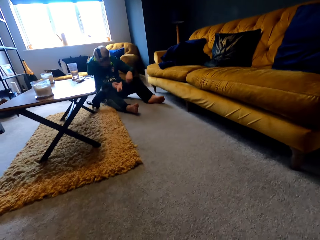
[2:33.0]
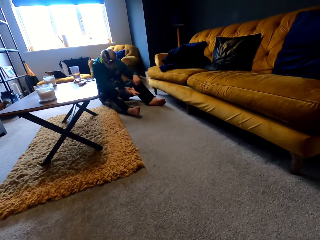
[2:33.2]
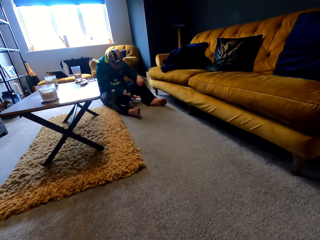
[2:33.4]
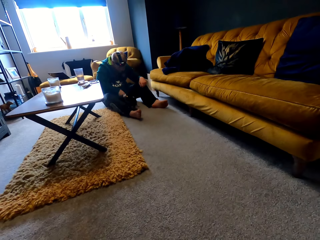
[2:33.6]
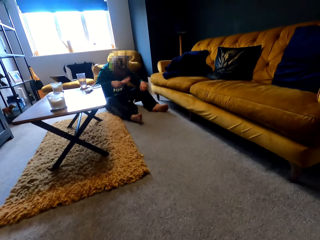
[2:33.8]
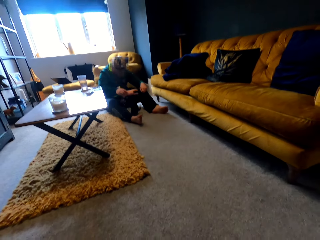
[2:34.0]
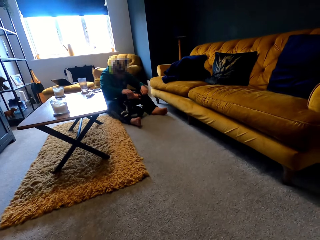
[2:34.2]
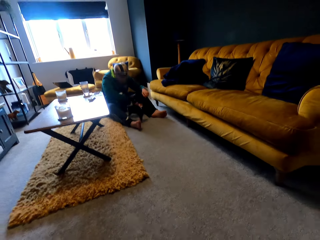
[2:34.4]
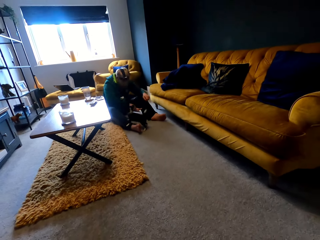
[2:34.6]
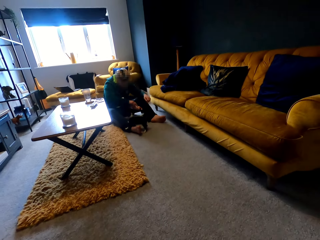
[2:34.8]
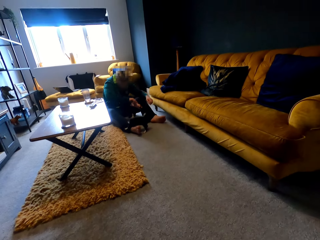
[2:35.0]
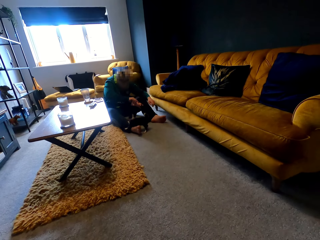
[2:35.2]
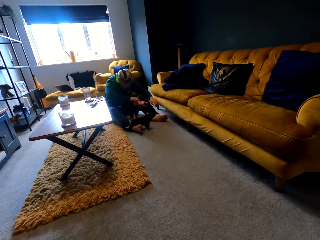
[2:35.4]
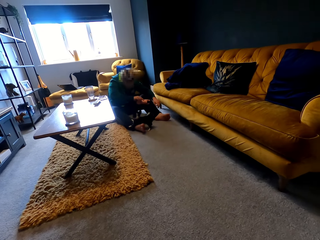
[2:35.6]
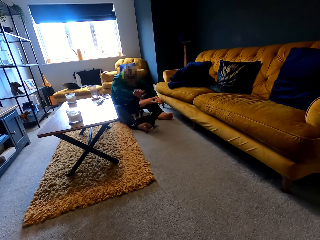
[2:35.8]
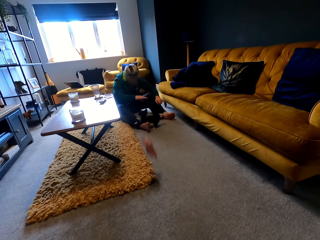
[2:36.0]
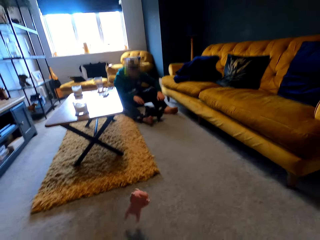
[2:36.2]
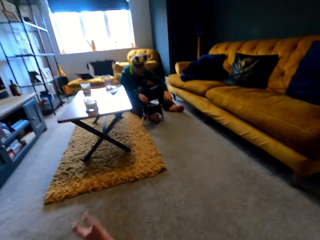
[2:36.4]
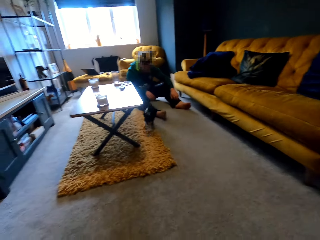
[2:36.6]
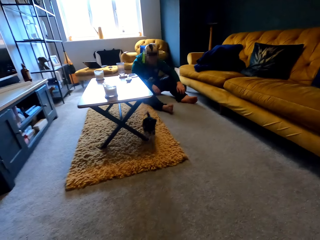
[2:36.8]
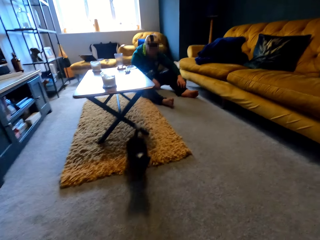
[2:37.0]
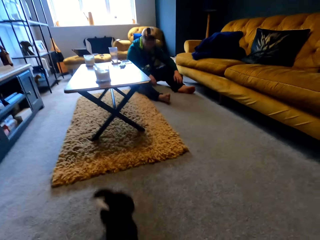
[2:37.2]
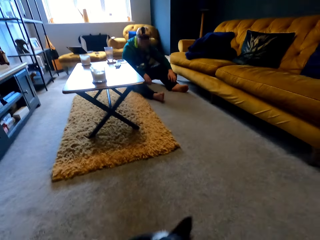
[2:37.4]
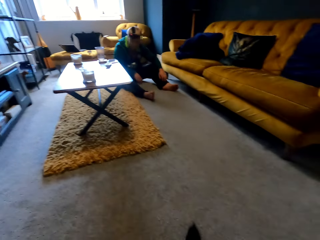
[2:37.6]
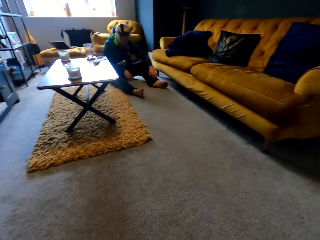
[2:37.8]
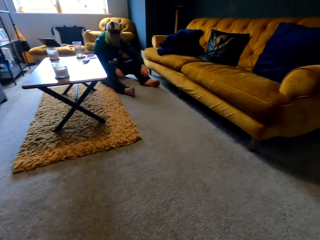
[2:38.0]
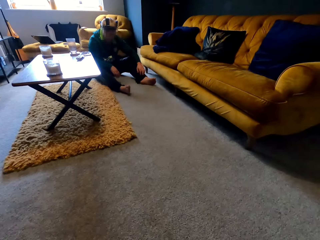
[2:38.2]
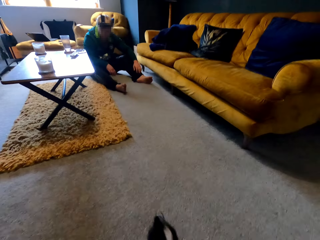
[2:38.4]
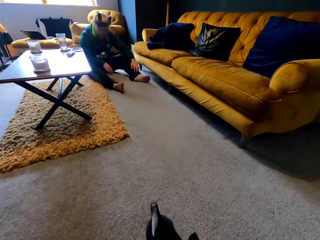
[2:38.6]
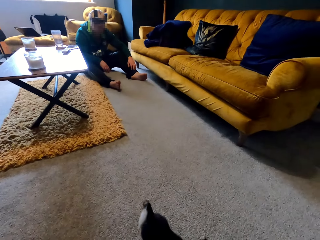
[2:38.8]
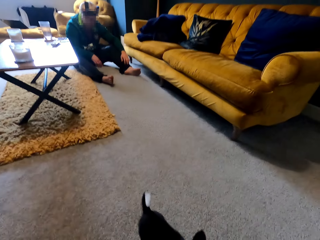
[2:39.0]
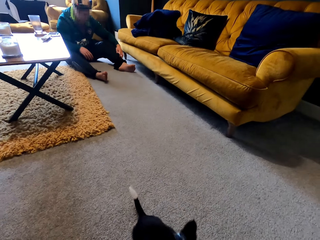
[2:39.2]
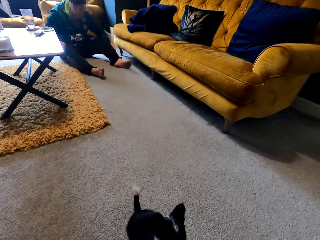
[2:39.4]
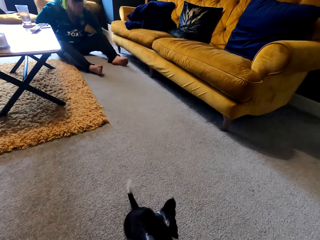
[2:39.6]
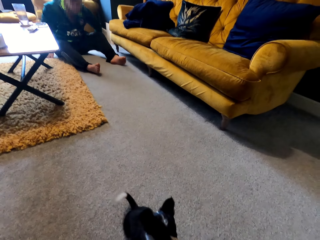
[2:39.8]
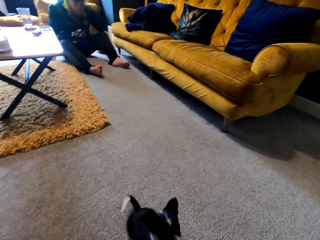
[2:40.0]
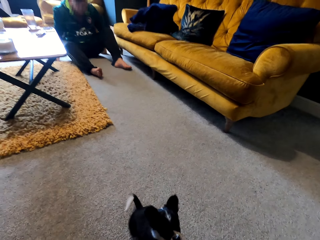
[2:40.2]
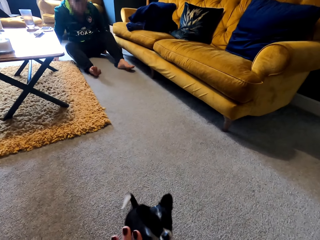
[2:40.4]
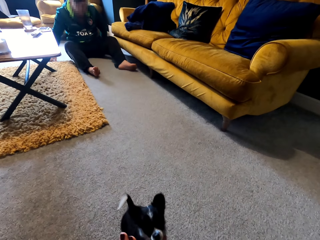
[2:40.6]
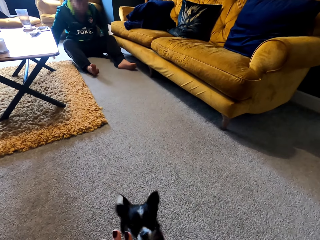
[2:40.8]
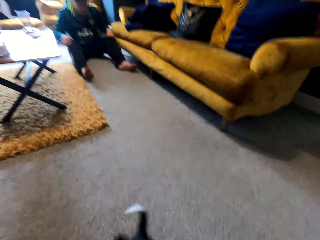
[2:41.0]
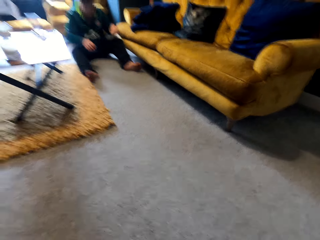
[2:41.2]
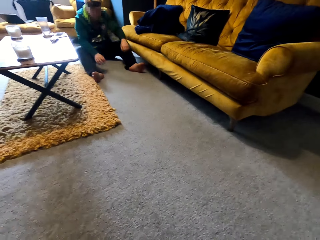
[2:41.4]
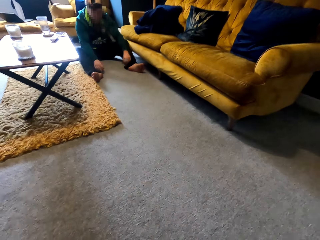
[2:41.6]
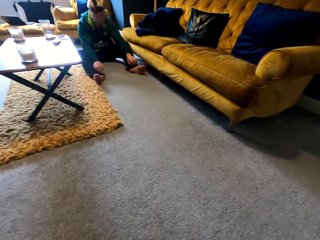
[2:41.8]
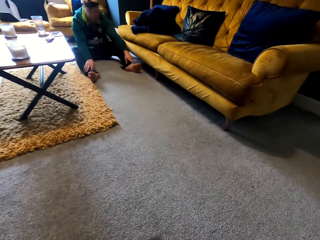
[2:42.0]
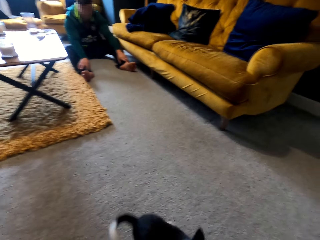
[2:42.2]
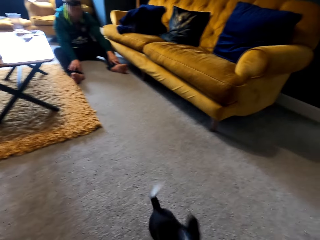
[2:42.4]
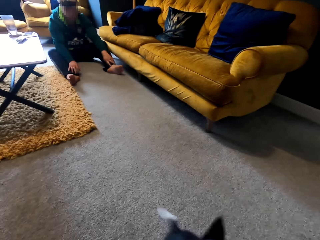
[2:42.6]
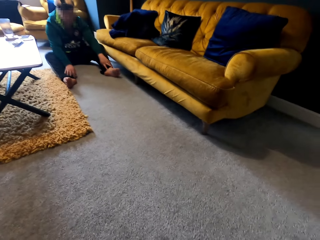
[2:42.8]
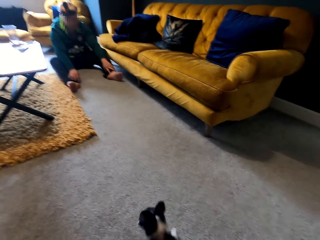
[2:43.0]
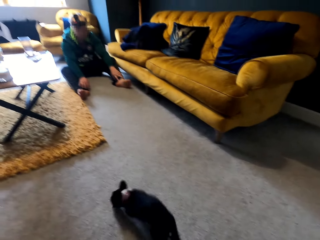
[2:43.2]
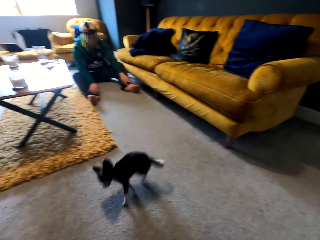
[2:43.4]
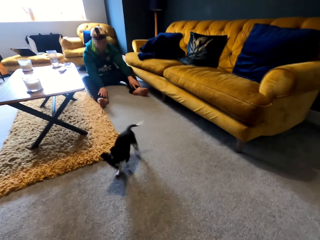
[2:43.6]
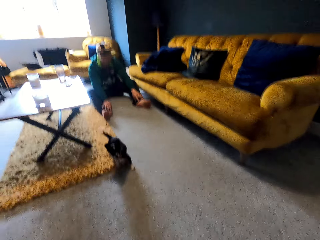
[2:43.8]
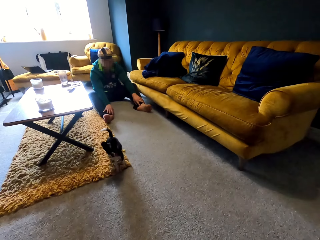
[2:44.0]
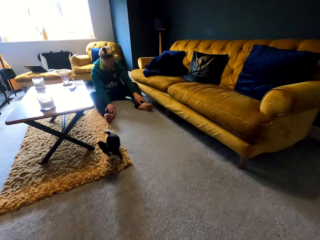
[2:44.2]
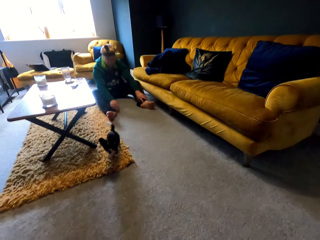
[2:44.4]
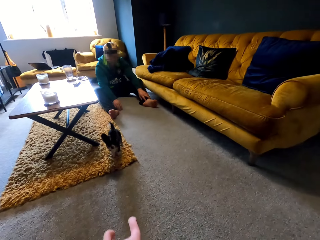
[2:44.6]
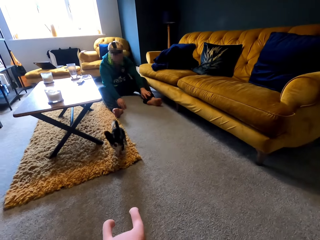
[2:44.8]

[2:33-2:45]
A man throws a stuffed animal. The camera wearer plays with a puppy.

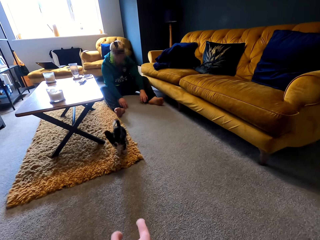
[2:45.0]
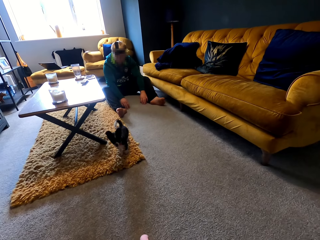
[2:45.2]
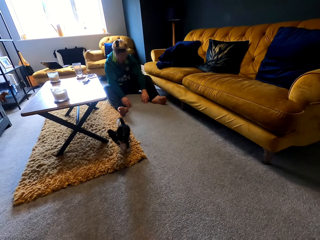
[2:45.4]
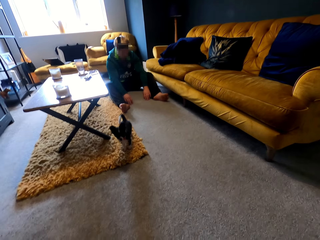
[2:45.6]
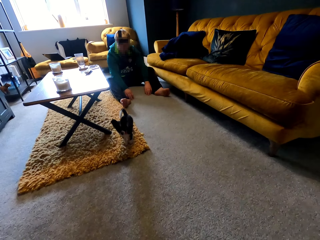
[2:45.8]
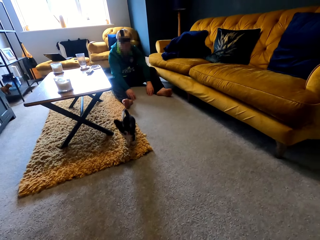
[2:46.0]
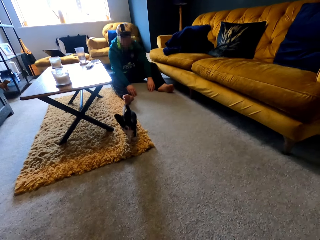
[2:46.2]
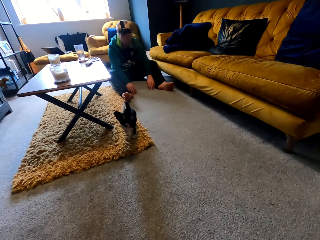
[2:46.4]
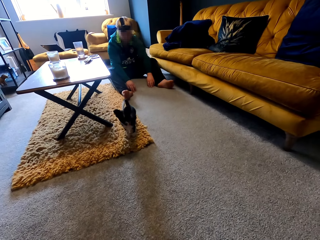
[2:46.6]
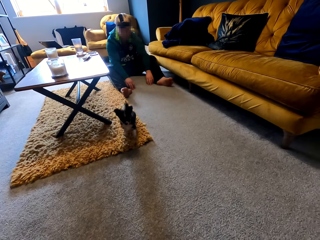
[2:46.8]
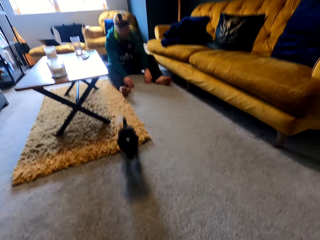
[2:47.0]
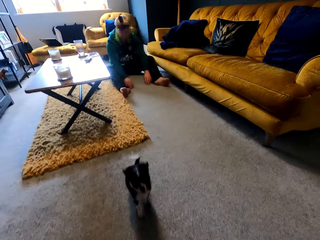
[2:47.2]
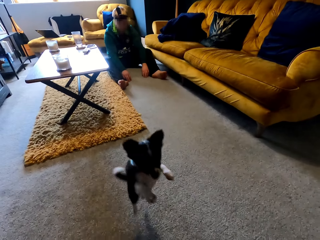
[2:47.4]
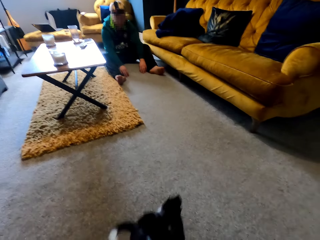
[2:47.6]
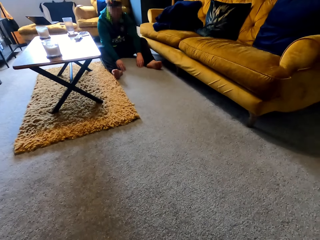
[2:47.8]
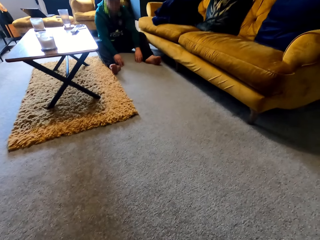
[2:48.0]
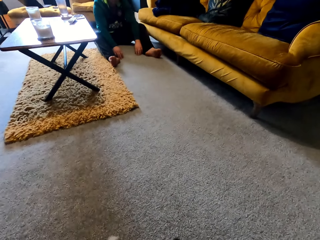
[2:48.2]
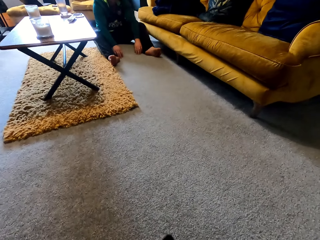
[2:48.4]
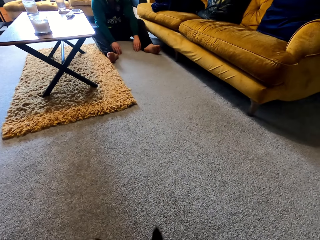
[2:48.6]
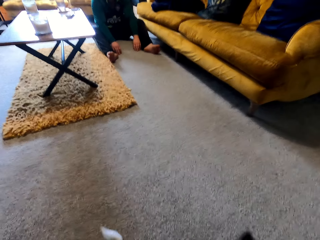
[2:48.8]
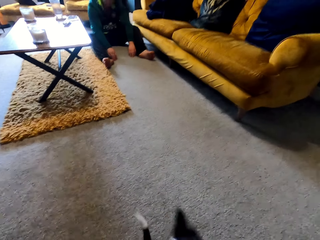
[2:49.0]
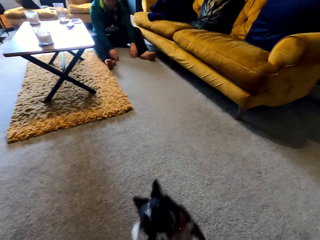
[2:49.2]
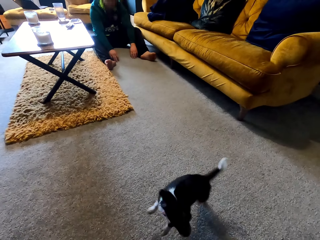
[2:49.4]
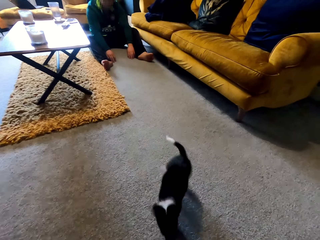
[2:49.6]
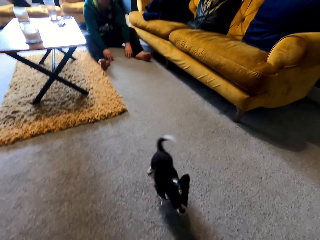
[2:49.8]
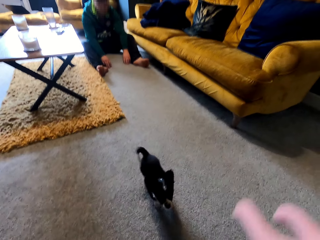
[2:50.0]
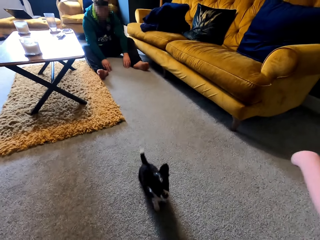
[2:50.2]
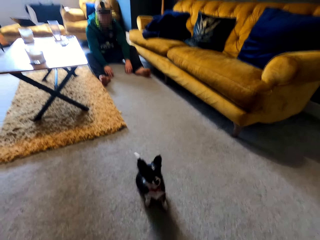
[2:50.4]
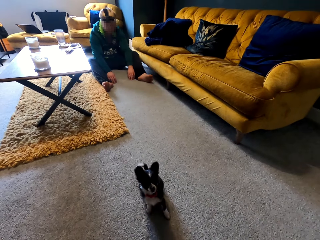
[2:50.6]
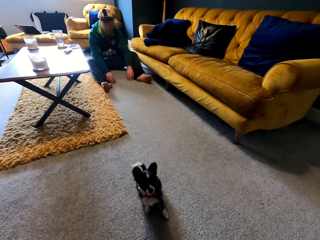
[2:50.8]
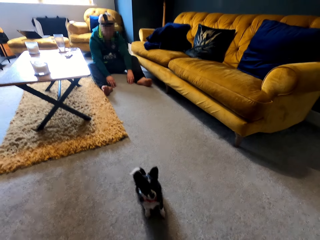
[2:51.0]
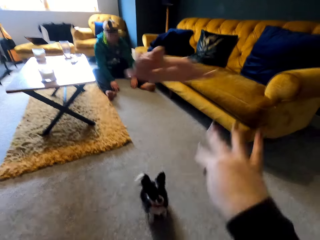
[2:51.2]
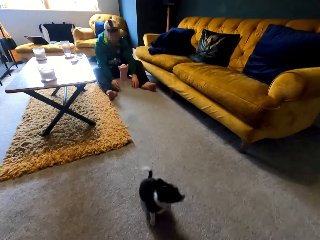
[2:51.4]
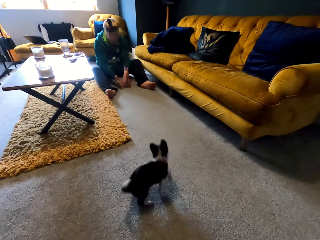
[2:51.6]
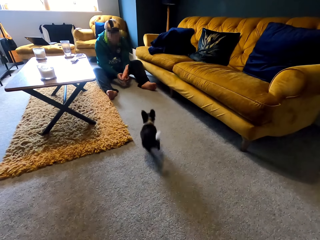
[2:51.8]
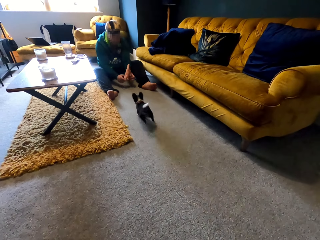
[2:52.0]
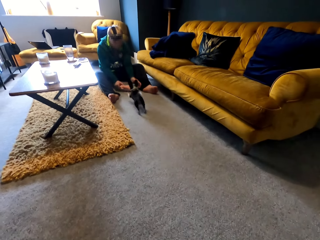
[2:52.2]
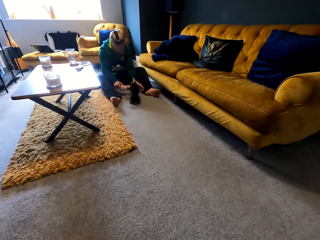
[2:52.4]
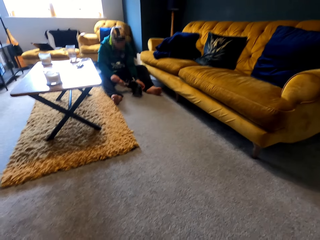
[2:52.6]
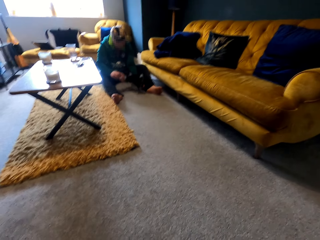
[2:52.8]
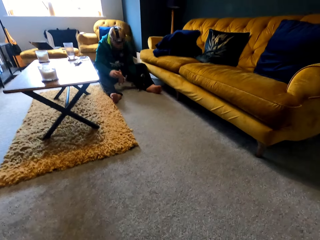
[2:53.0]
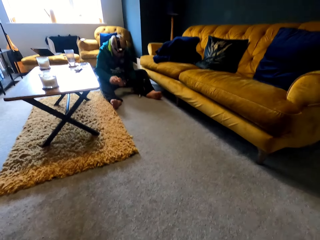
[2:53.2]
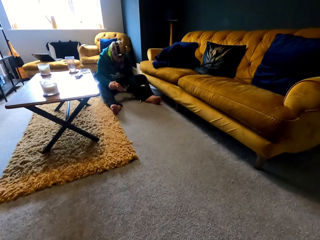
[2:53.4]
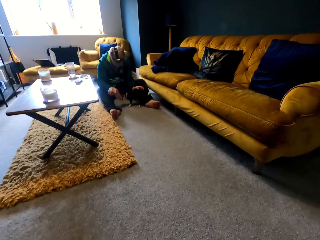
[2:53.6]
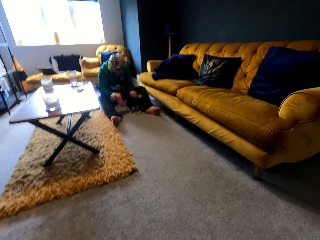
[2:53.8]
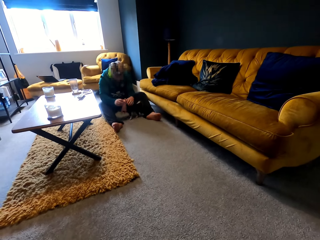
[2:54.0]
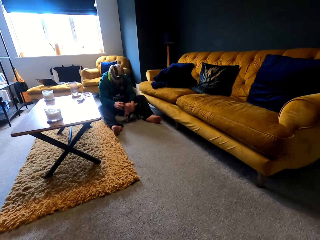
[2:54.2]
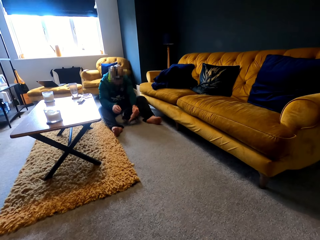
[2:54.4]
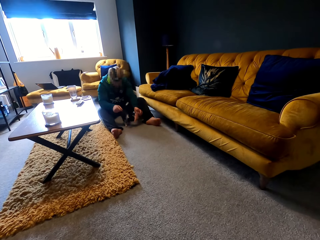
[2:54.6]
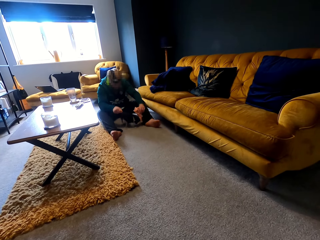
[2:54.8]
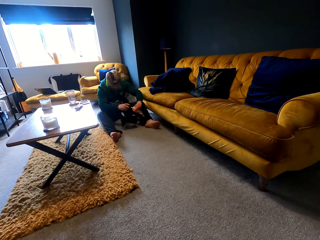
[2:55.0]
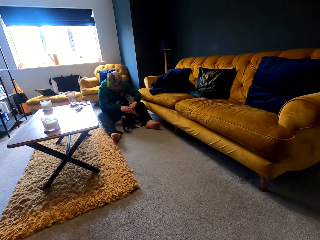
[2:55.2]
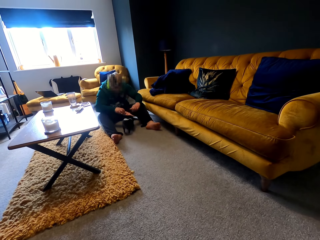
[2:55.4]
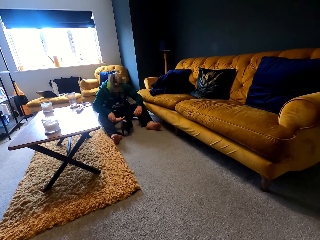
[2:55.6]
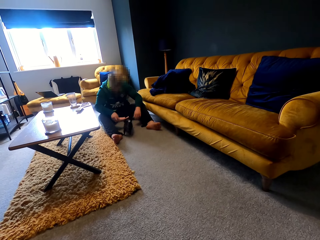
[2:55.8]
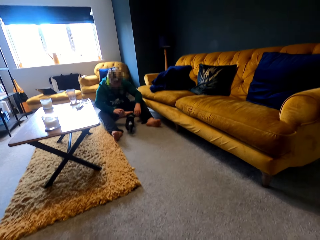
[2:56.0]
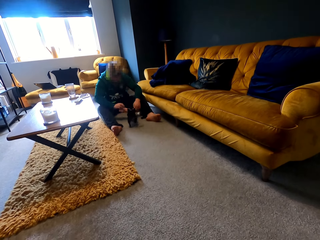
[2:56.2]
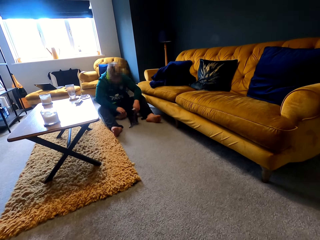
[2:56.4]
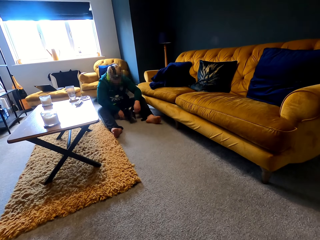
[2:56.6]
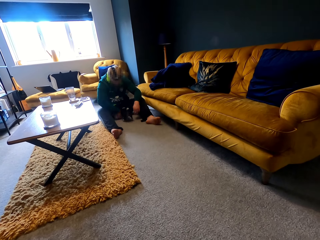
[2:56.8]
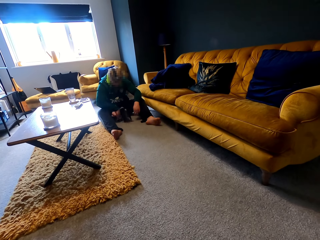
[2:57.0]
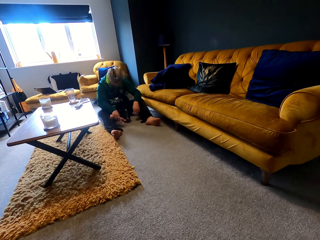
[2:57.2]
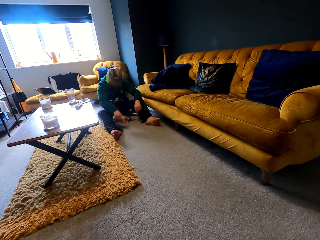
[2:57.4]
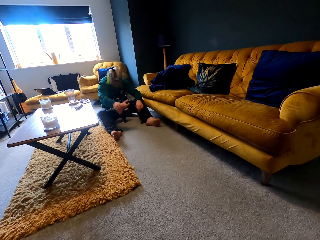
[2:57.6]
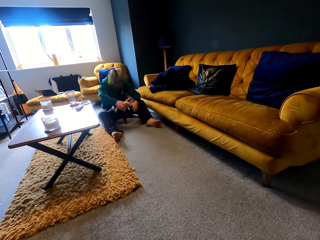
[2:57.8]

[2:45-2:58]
The camera wearer throws a stuffed animal. A man teases a puppy with the stuffed animal.
